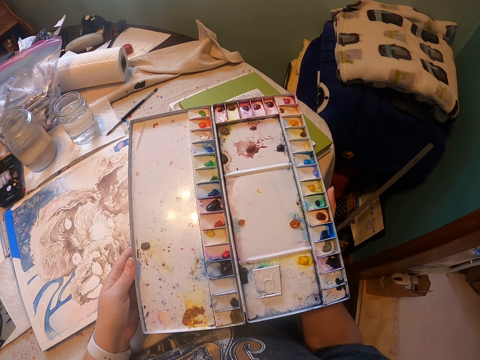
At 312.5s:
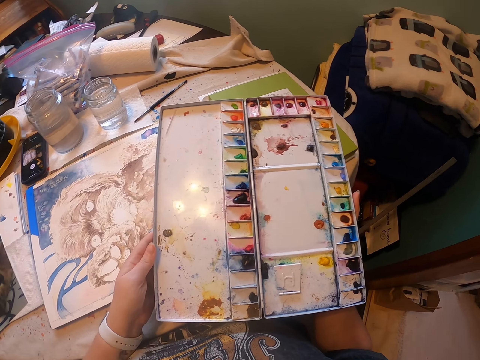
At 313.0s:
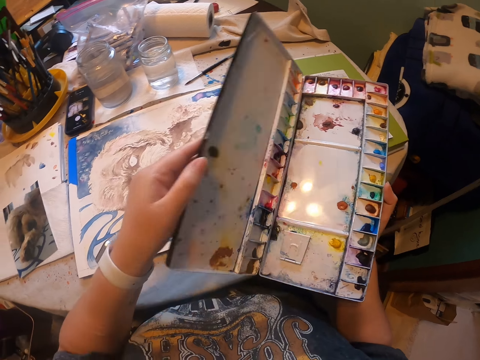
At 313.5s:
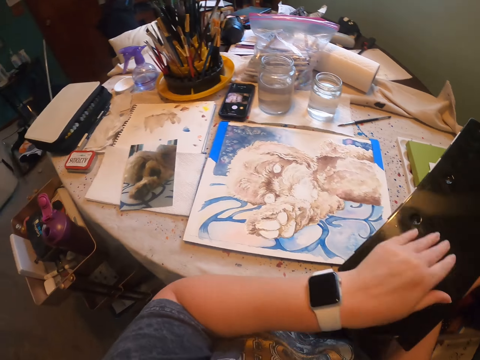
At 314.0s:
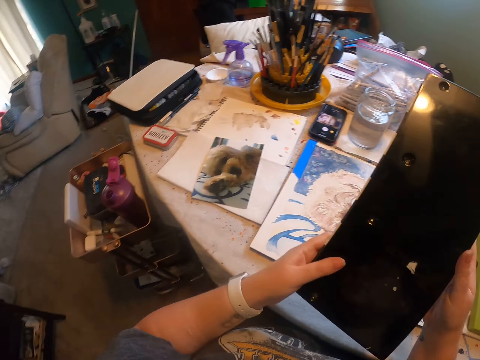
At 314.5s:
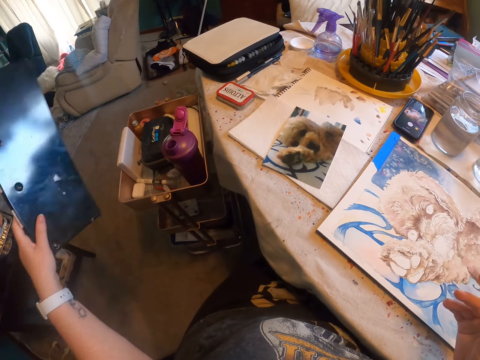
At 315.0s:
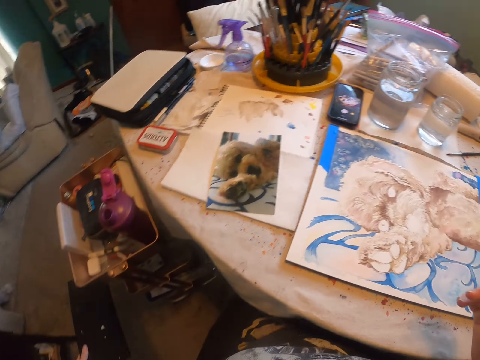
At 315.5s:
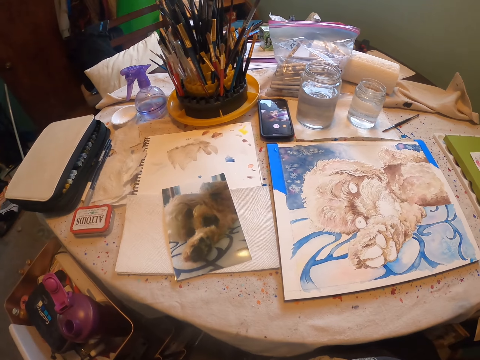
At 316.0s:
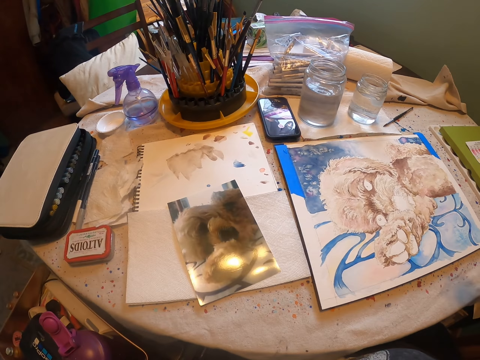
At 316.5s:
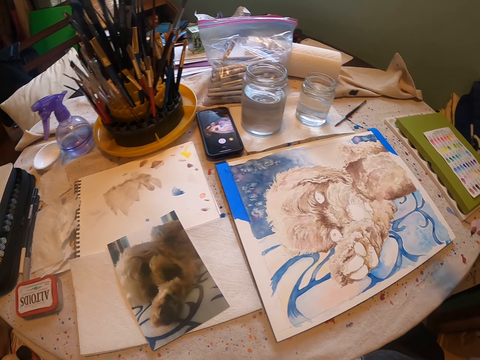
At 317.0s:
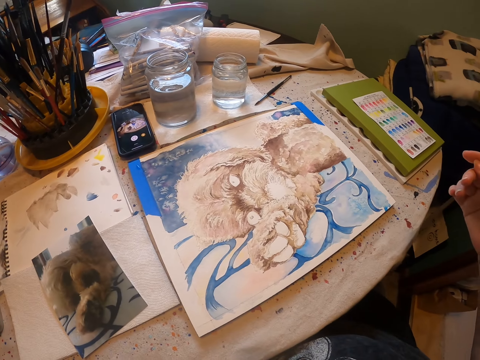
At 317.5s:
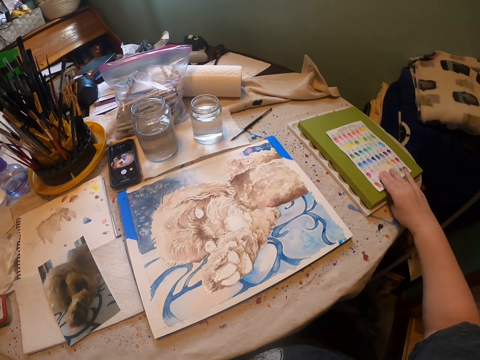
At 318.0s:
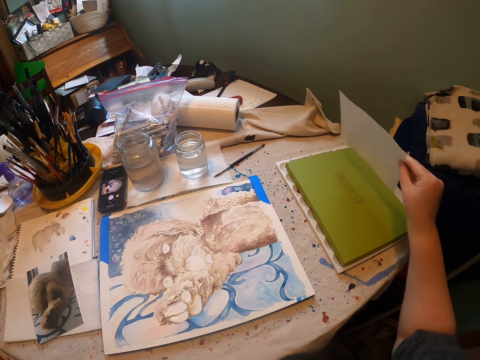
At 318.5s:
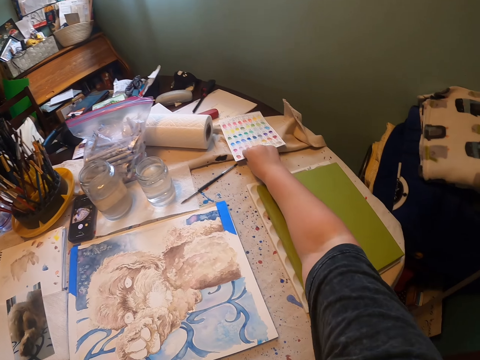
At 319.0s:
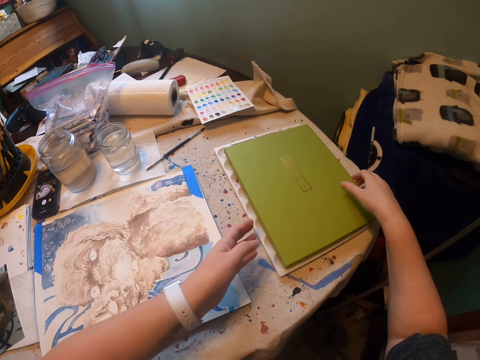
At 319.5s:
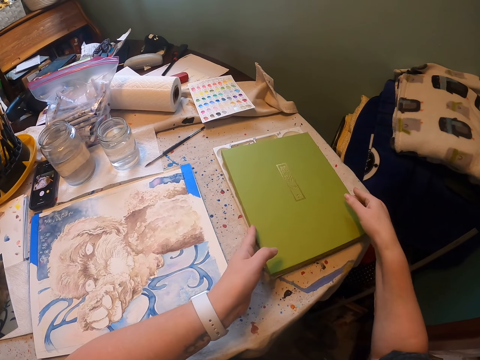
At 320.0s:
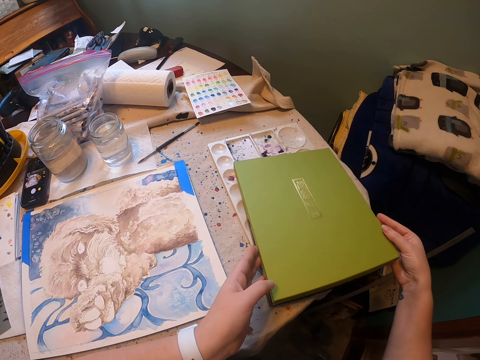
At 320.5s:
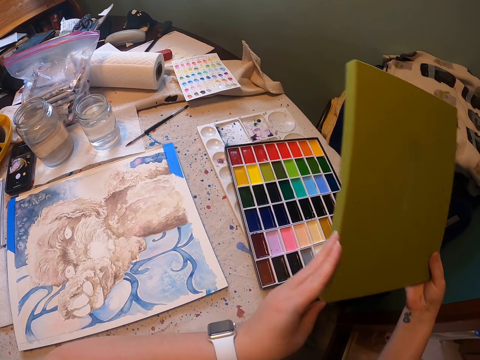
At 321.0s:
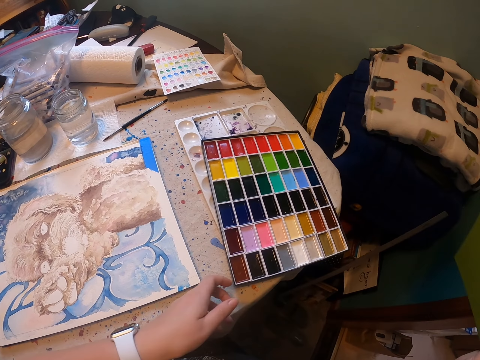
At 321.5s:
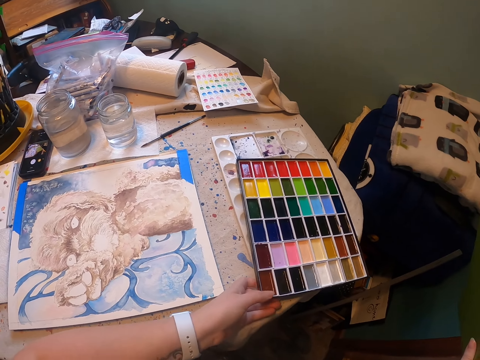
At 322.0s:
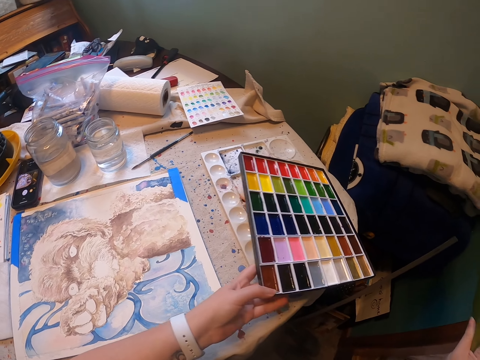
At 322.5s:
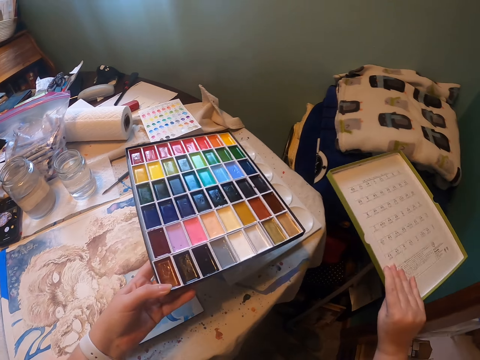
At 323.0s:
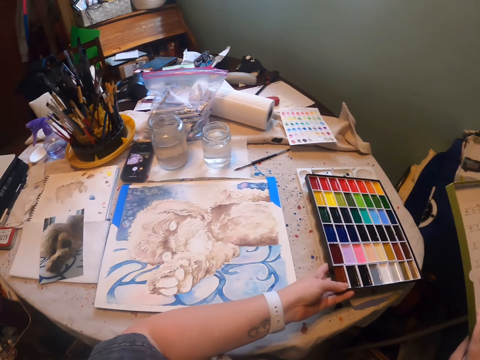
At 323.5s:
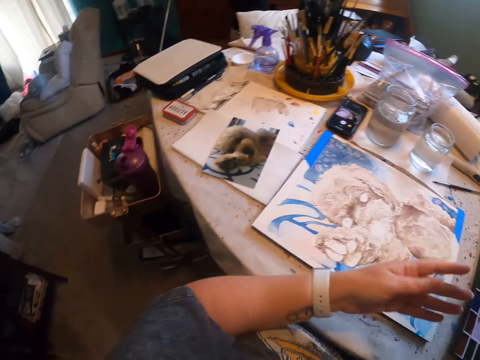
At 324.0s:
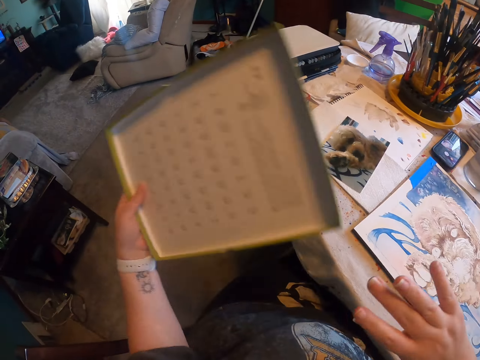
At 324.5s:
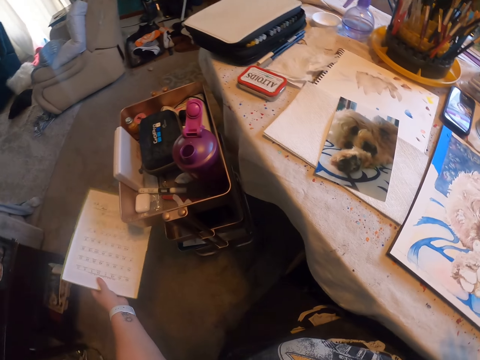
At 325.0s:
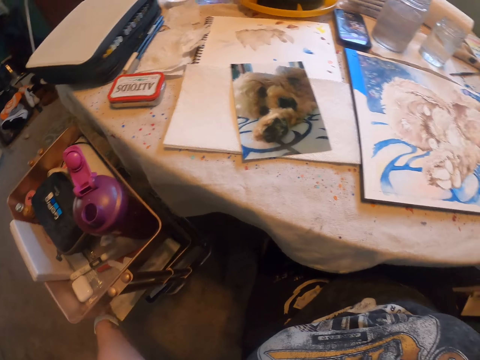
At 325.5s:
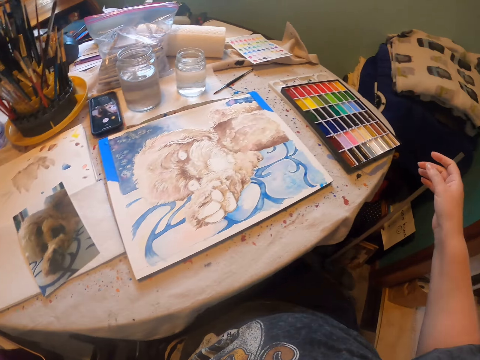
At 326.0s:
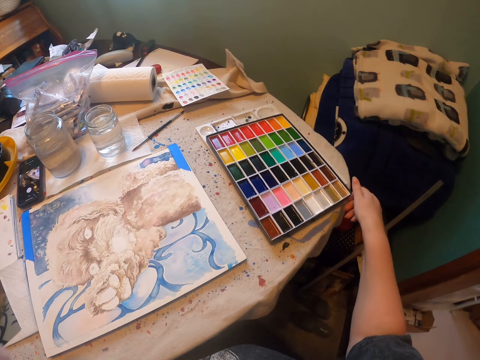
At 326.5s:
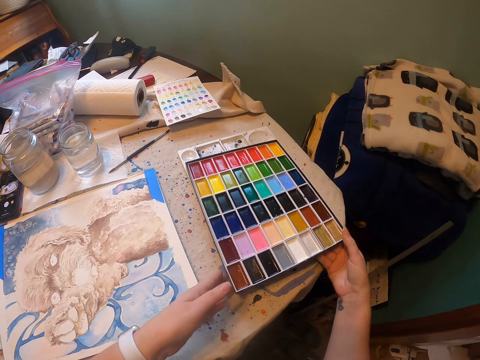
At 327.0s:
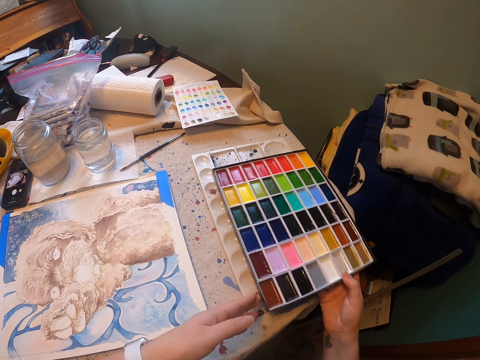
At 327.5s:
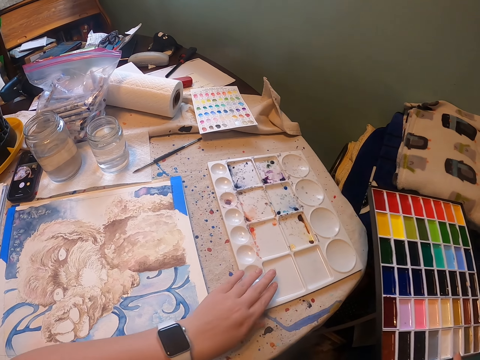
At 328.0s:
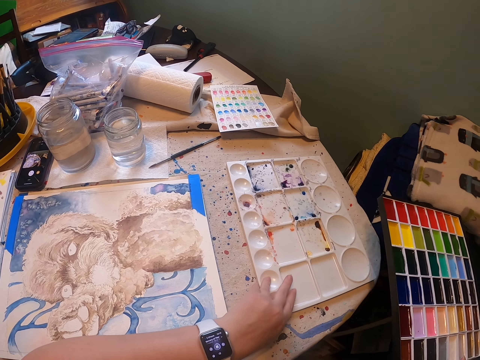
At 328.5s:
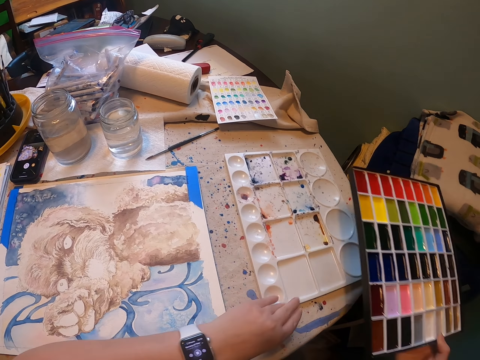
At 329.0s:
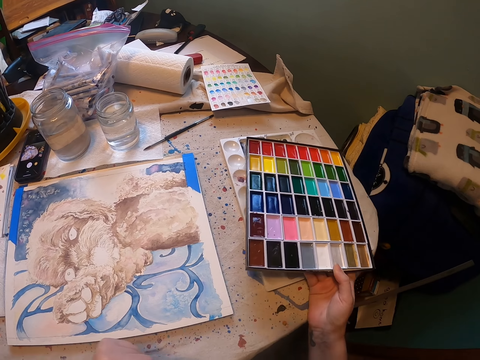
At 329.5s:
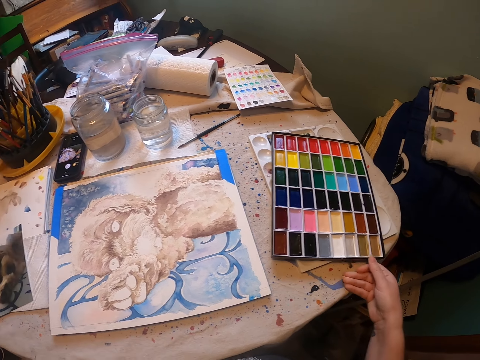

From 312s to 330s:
The camera wearer closes the paint palette. They put the paint palette on the floor. They pick an art paper and put the art paper on the table. They open the paint palette. They lift up the paint palette and put the paint palette on top of the paint tray. They put the paint palette cover on the floor. They lift up the paint palette. They touch the paint tray on the table. They put the paint palette on top of the paint tray.

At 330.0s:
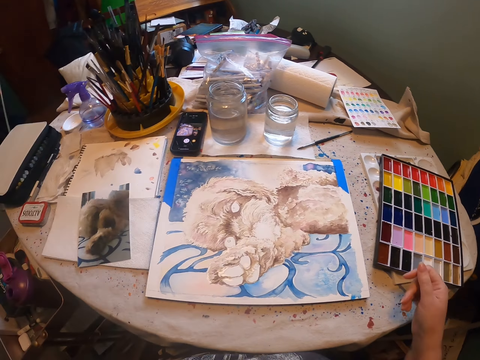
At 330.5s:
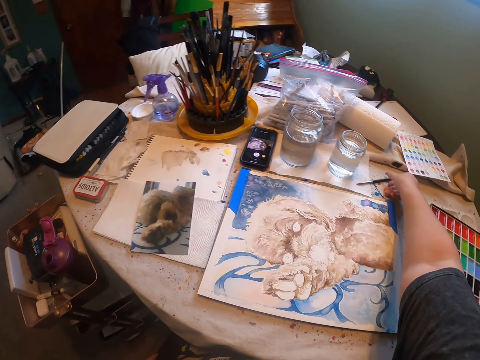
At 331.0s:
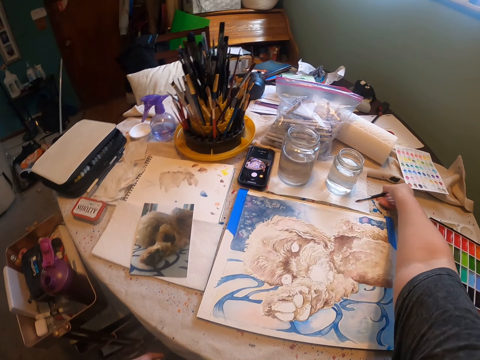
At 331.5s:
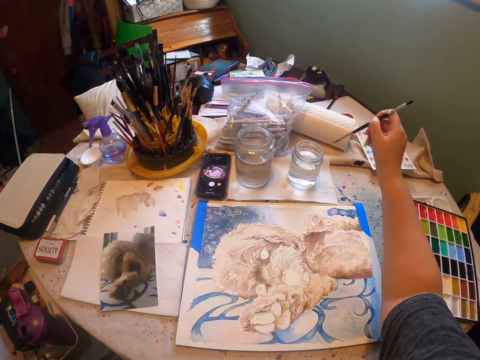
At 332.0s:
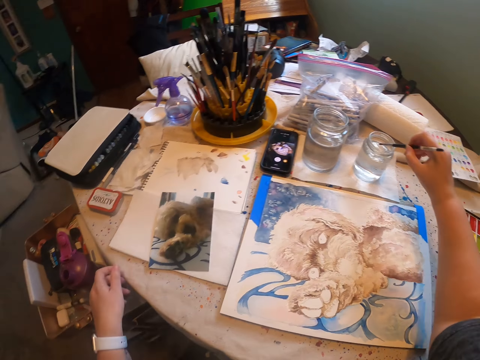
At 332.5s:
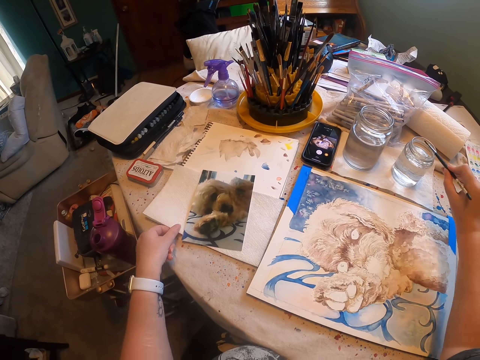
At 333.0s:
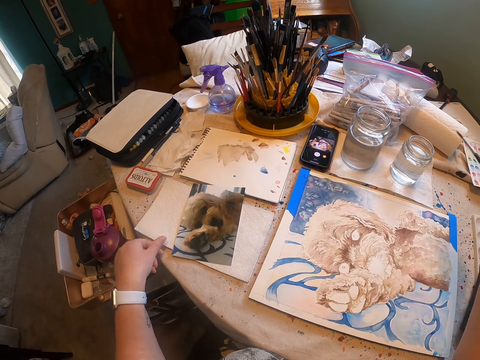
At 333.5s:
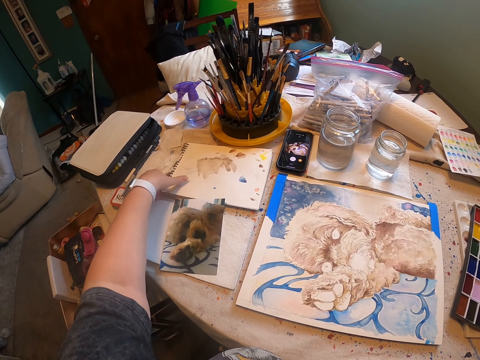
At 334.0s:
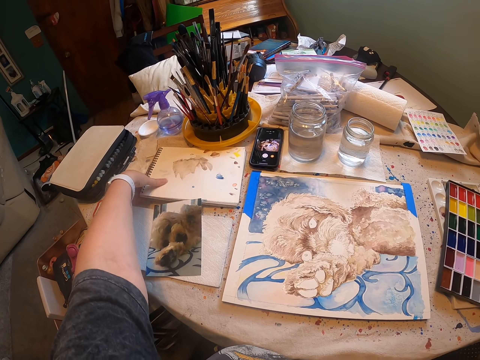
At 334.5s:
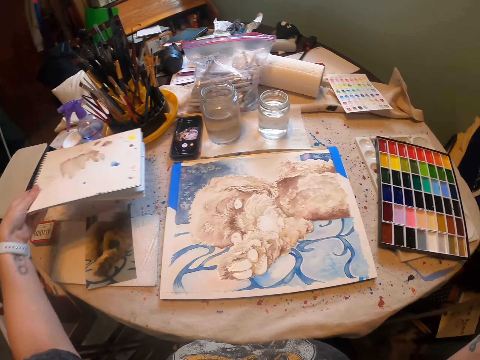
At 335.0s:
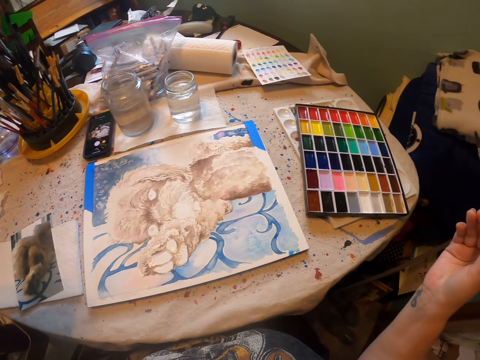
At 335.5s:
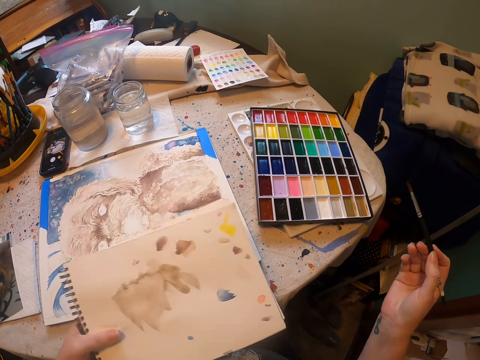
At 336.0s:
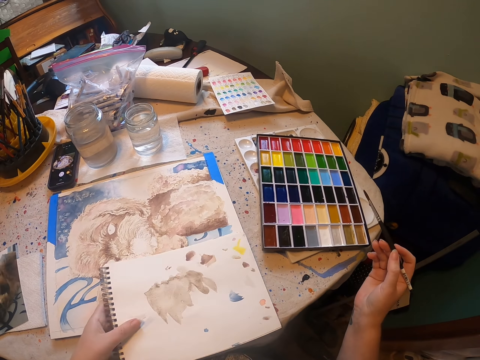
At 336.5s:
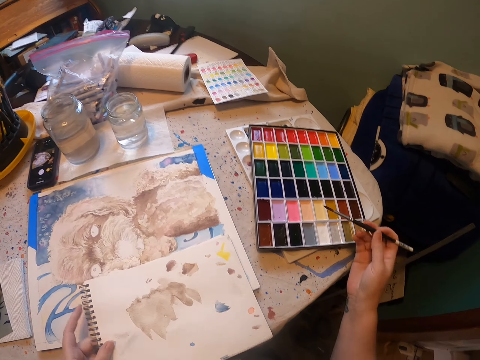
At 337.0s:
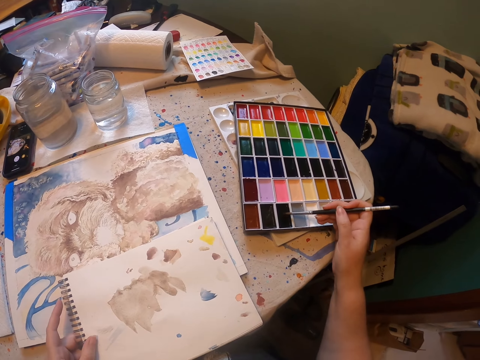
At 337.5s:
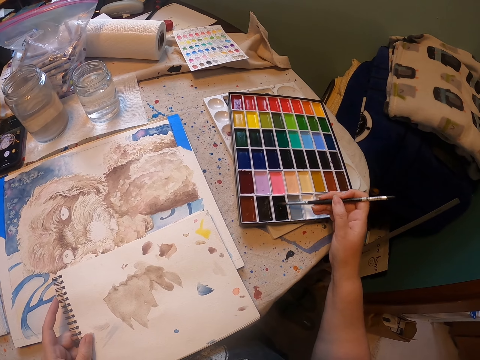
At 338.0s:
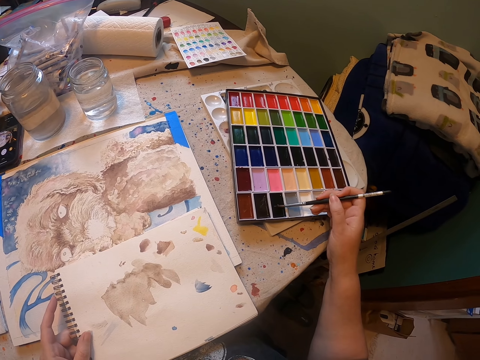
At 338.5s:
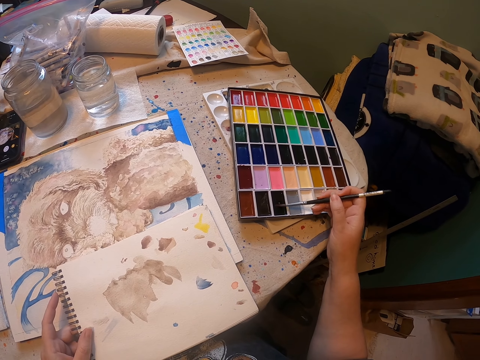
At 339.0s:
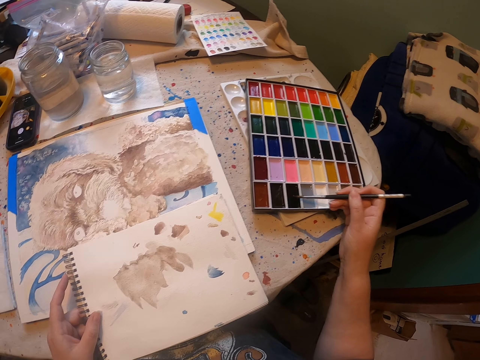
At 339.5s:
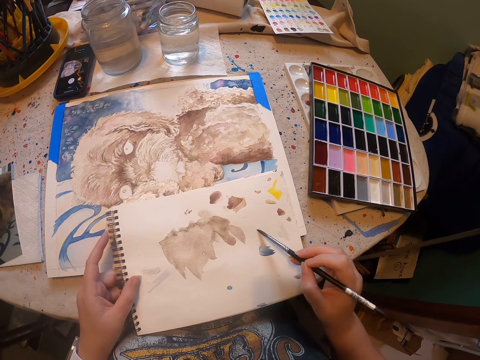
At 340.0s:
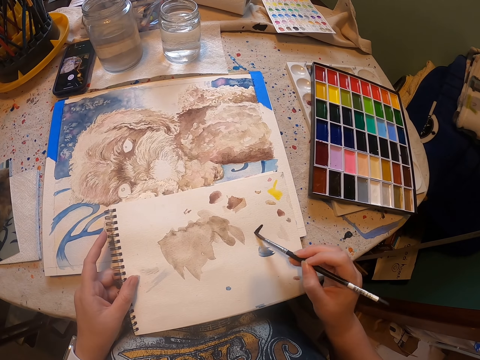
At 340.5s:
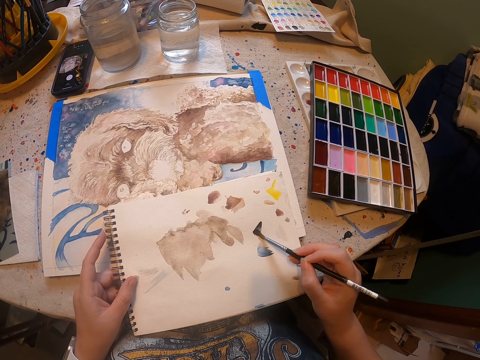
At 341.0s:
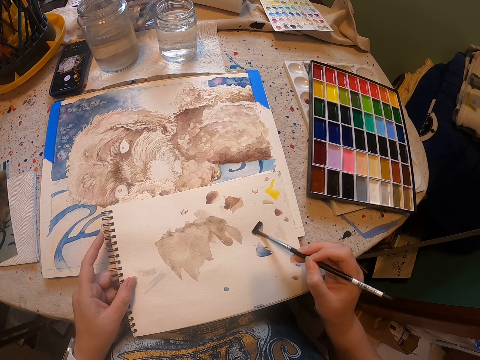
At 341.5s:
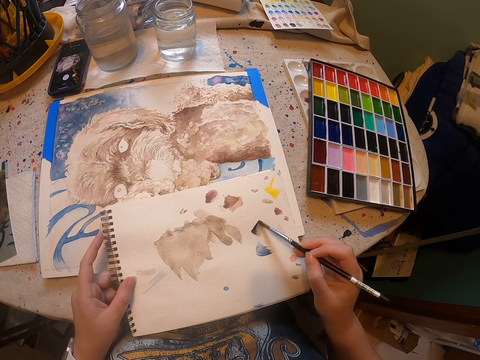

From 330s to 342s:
The camera wearer picks an art pen from the table. They dip the art pen in water. They pull a paper on the table and touch the paper. They pick a book from the table. They put the book on the table. They rub the art pen on the paint palette. They rub the art pen on the book.
